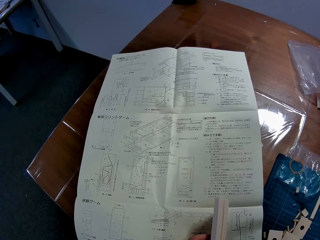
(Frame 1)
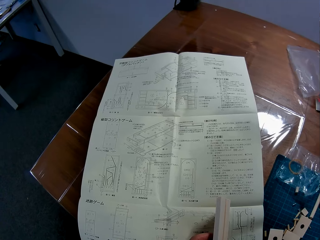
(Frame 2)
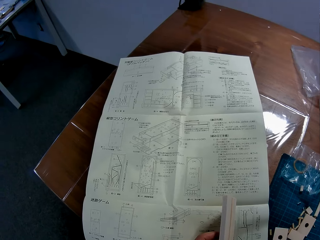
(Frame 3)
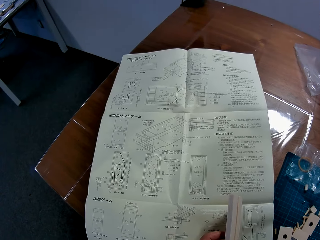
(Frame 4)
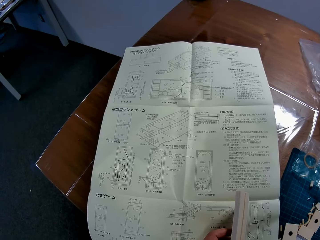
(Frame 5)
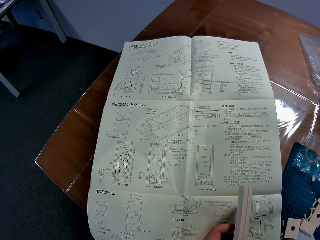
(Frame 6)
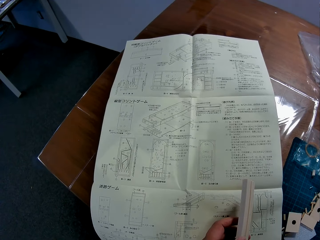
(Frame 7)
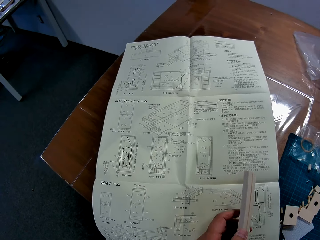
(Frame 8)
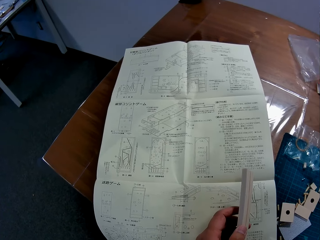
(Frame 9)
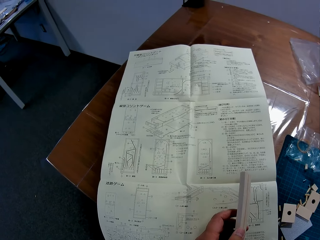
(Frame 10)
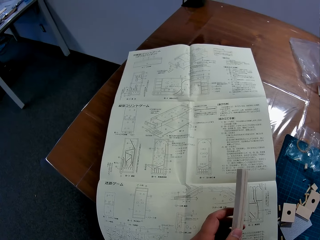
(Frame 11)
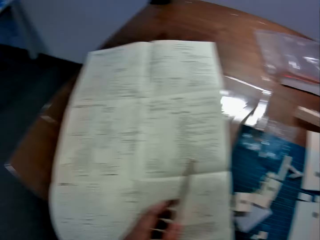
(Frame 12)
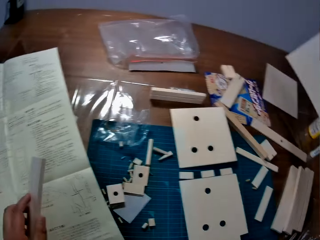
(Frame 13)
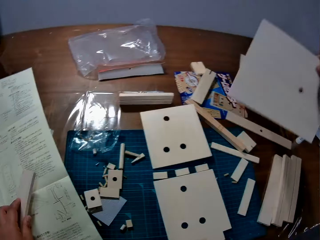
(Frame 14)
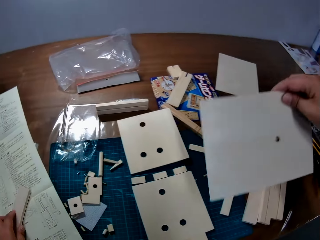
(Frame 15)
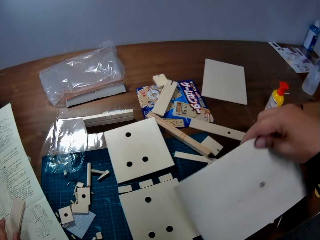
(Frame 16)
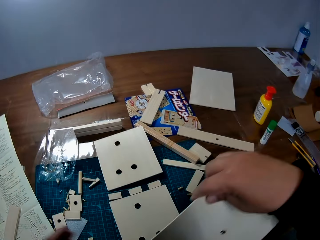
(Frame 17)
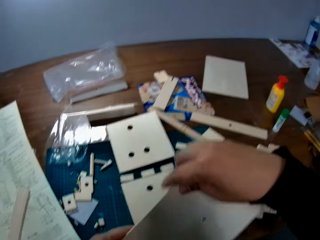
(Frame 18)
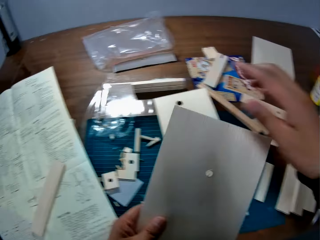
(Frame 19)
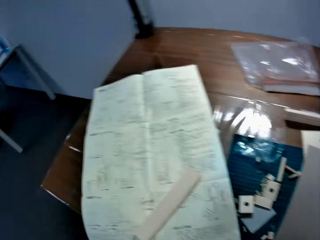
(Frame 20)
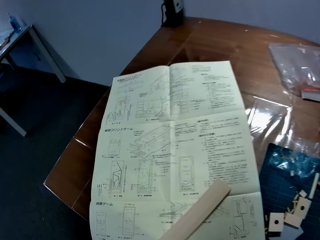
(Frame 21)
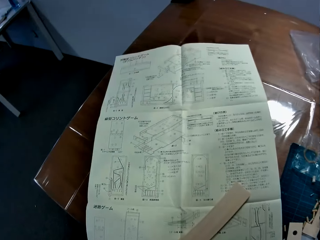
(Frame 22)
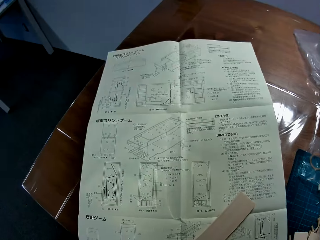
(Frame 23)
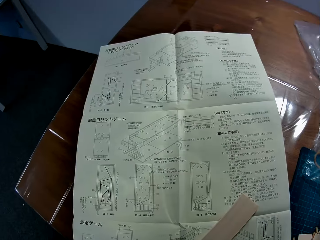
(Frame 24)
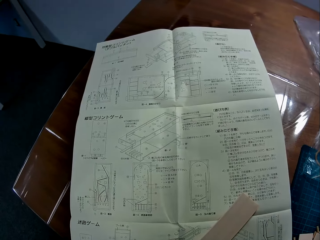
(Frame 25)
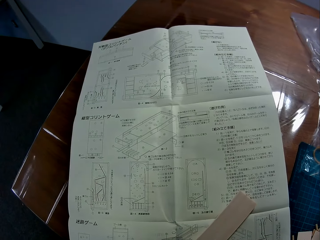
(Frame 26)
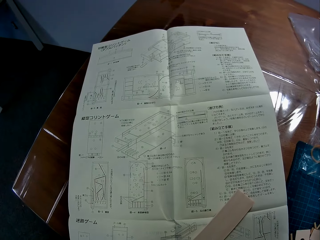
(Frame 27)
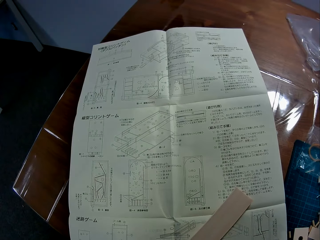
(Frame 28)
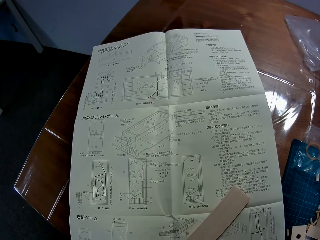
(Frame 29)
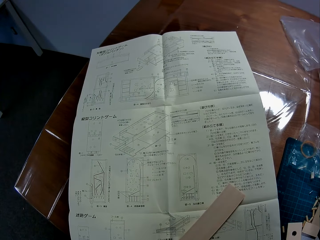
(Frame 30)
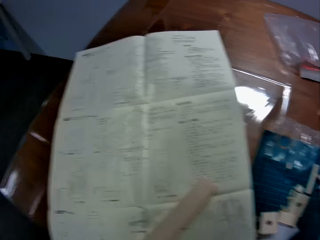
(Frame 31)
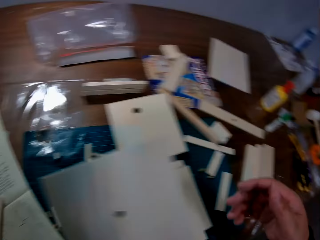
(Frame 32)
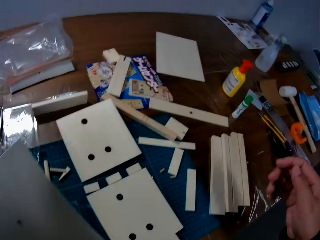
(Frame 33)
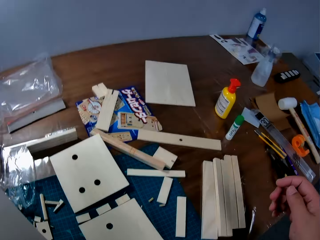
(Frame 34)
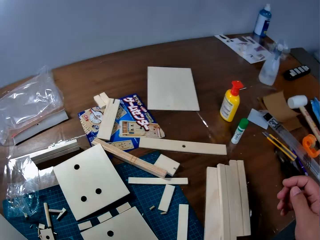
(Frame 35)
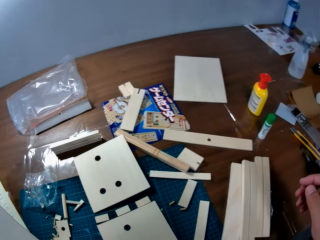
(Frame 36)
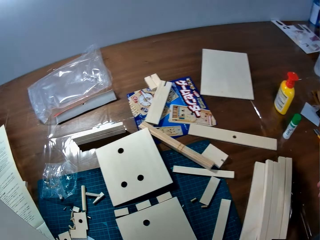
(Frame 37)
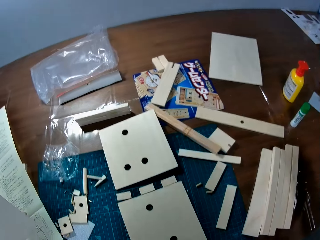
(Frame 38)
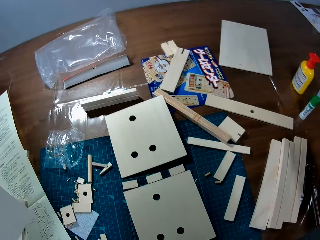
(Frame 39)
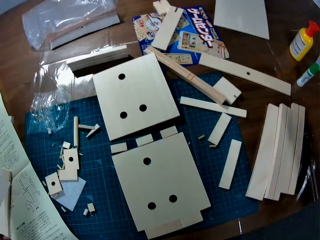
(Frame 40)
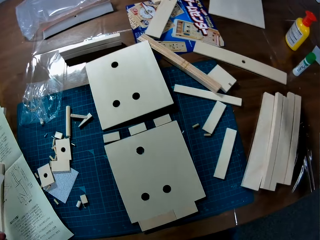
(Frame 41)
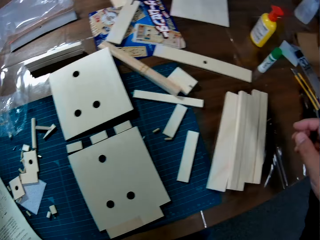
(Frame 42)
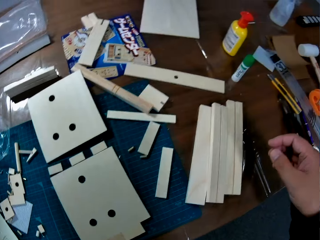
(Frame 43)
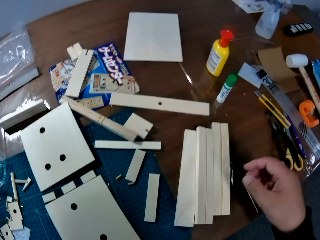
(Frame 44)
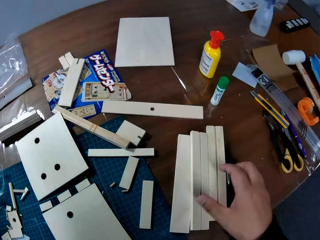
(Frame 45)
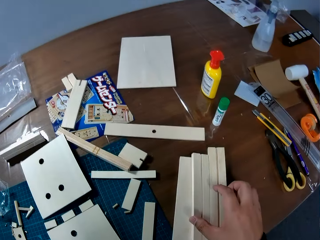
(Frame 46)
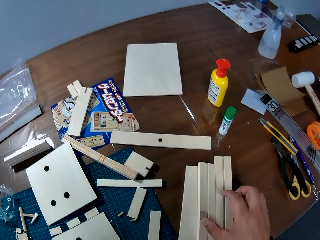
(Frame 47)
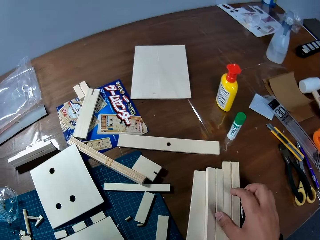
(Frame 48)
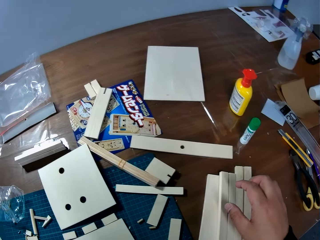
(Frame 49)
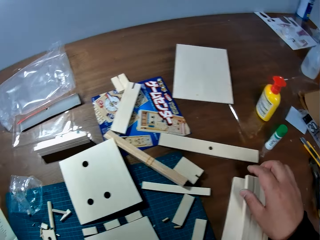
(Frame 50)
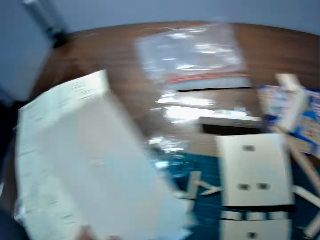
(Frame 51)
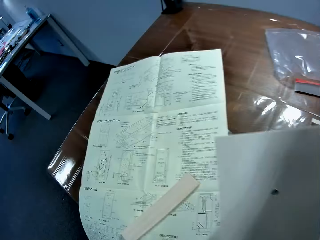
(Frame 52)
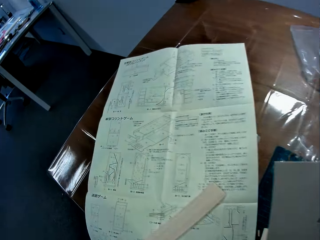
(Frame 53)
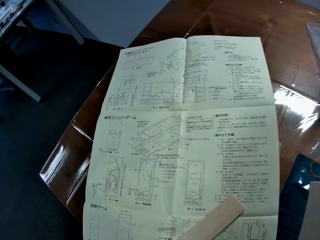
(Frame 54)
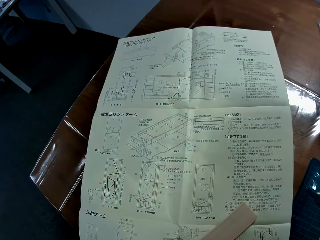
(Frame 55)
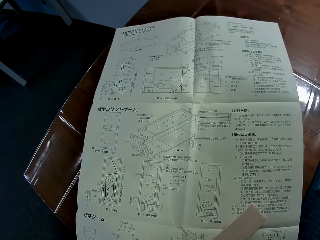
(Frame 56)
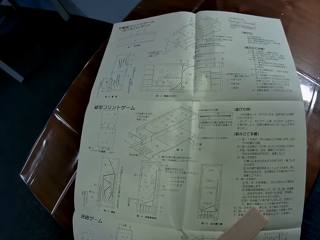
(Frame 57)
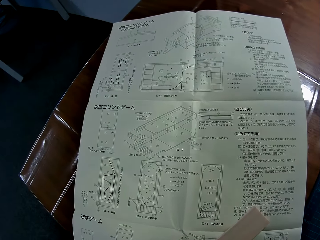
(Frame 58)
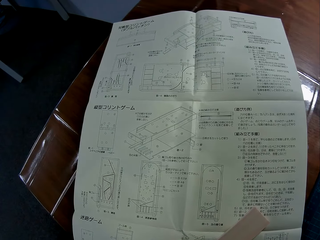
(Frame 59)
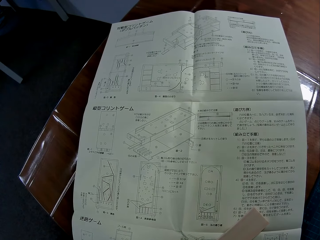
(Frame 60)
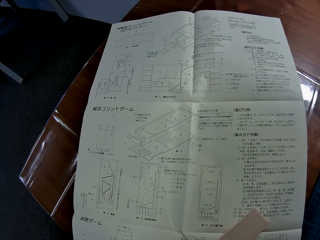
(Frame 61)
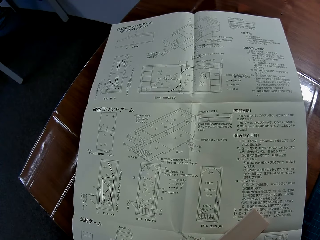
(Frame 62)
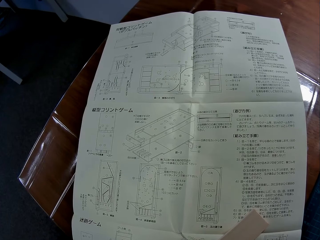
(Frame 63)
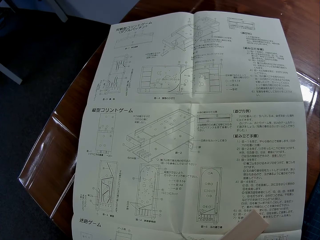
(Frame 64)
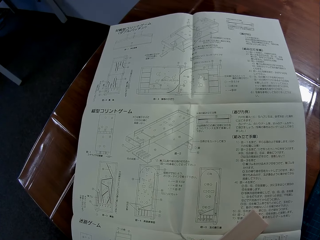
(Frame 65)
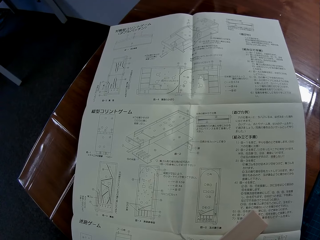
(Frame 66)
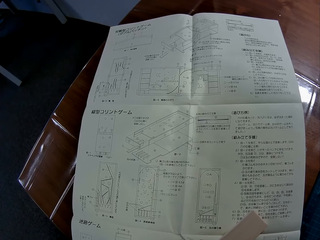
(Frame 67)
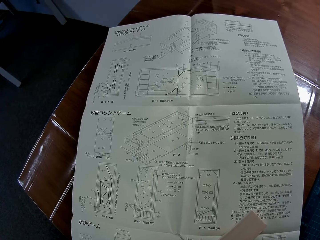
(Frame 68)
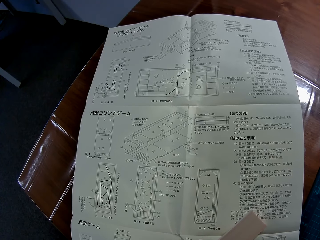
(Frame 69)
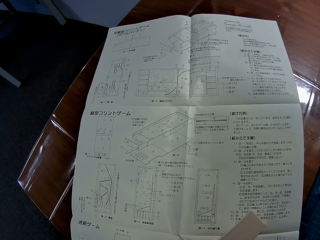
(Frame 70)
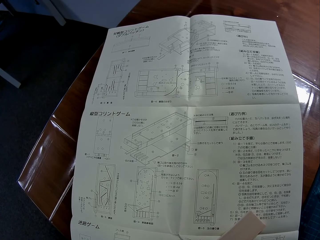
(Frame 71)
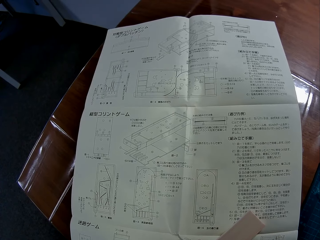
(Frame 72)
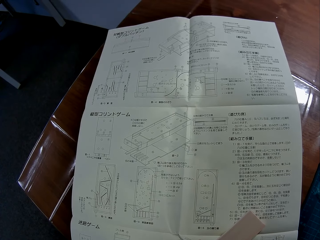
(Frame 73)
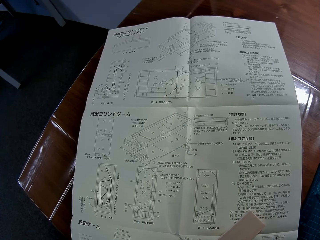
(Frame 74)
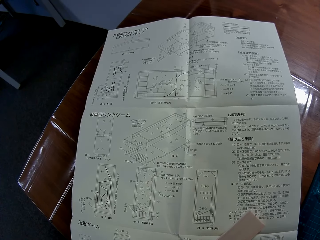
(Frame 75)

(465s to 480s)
The camera wearer holds a wood piece. He picks a wood piece from the table. He places the wood piece on the modelling manual. He passes a wooden slab in his right hand to his left hand. He holds the wood piece. He stares at the blueprint paper on the table. He turns to the right and looks around. He places his right hand on some pieces of wood on the table. He turns to the modelling manual. He stares at the blueprint paper on the table.

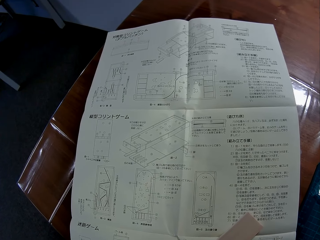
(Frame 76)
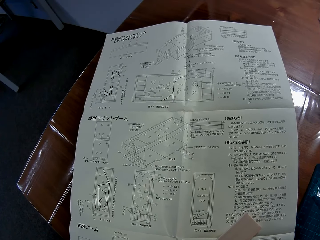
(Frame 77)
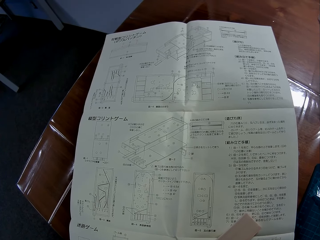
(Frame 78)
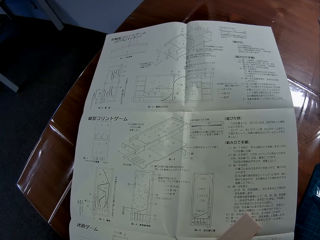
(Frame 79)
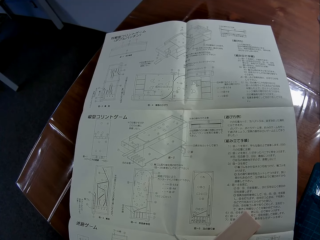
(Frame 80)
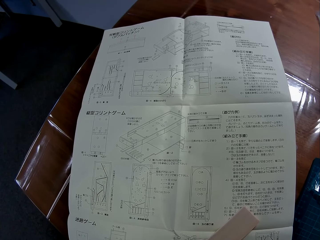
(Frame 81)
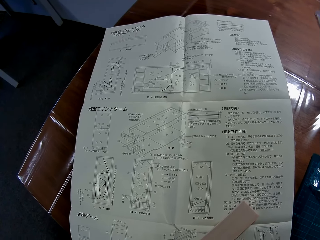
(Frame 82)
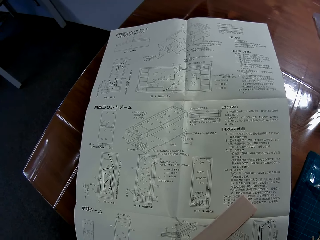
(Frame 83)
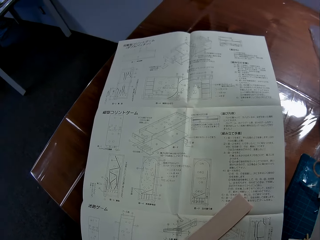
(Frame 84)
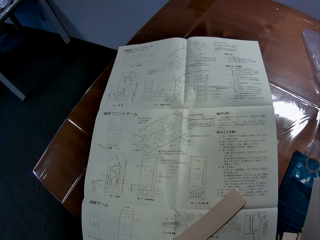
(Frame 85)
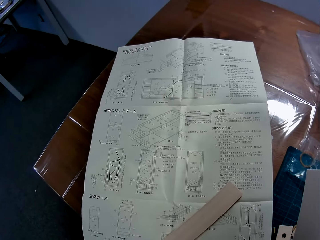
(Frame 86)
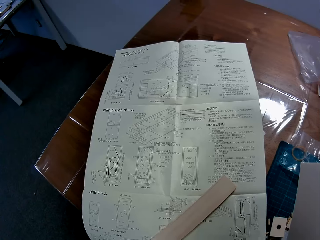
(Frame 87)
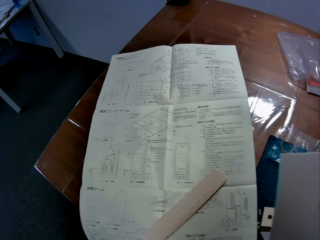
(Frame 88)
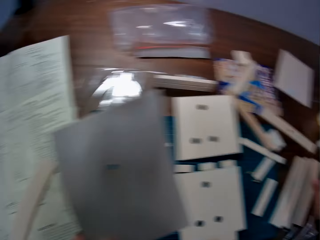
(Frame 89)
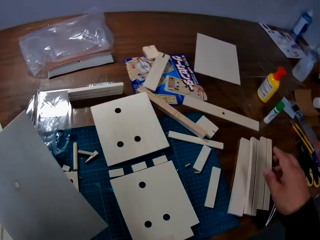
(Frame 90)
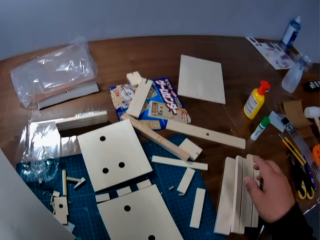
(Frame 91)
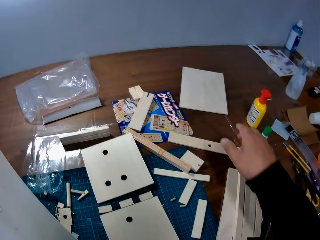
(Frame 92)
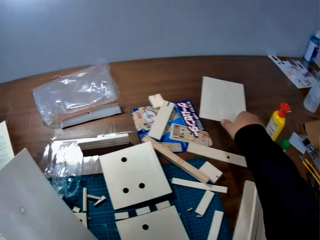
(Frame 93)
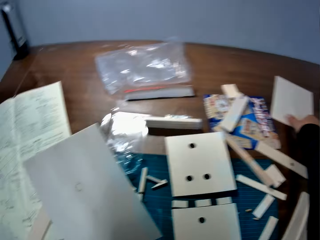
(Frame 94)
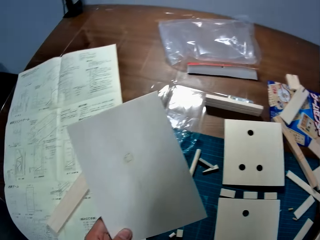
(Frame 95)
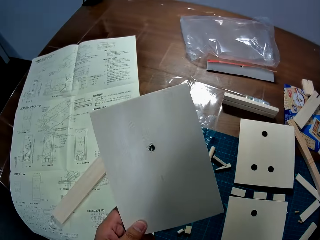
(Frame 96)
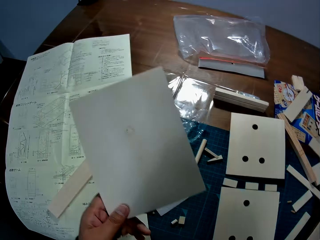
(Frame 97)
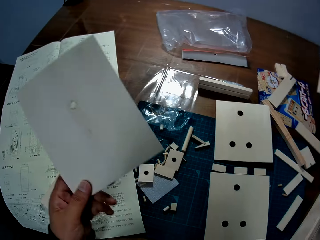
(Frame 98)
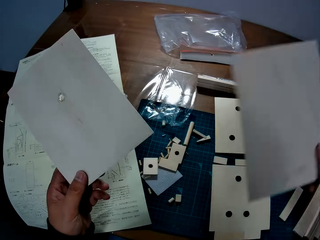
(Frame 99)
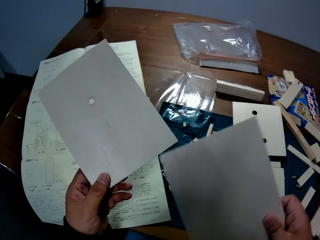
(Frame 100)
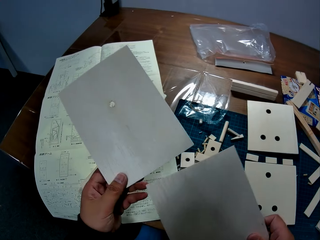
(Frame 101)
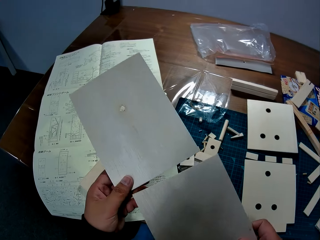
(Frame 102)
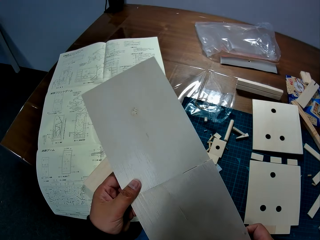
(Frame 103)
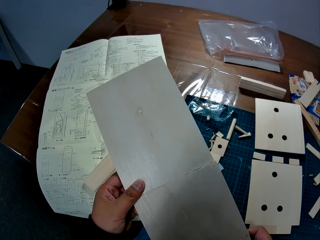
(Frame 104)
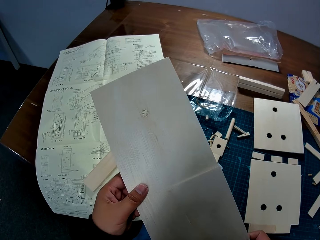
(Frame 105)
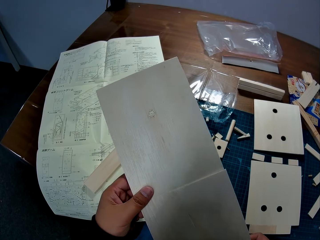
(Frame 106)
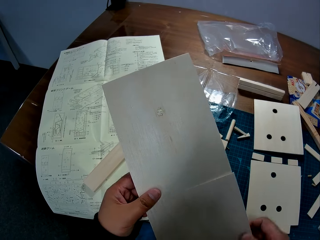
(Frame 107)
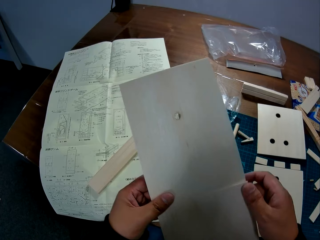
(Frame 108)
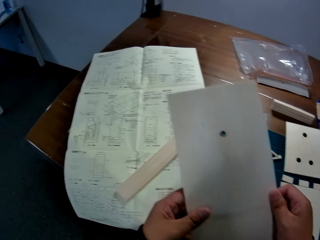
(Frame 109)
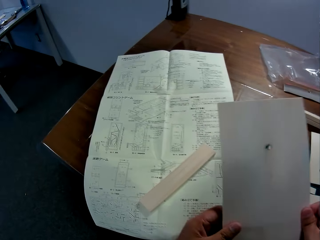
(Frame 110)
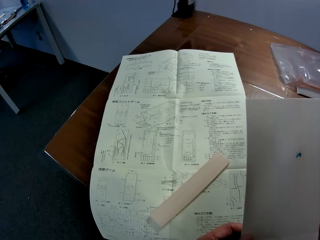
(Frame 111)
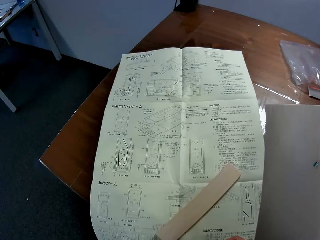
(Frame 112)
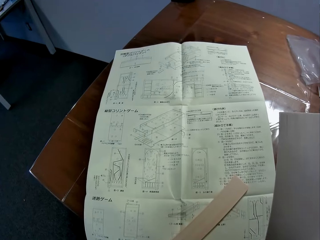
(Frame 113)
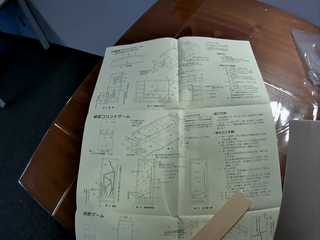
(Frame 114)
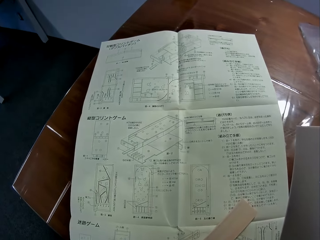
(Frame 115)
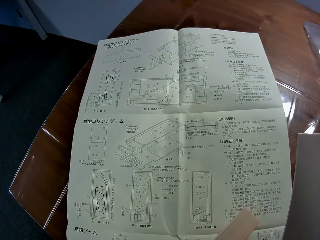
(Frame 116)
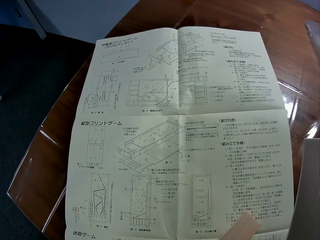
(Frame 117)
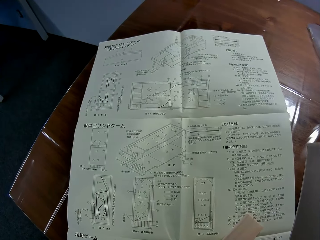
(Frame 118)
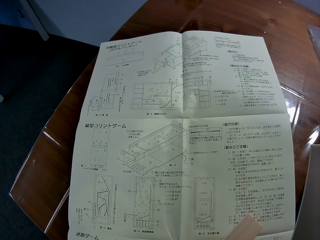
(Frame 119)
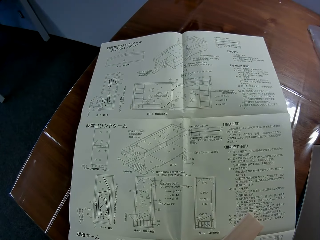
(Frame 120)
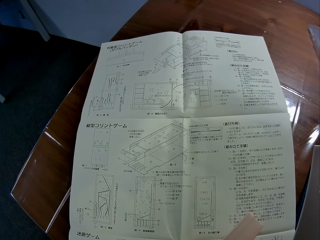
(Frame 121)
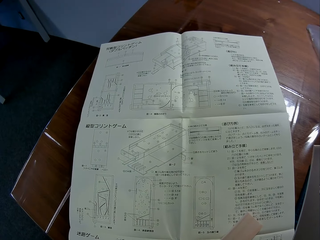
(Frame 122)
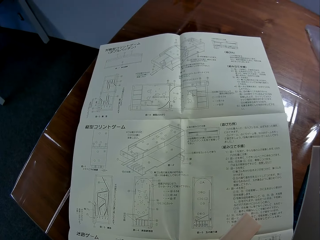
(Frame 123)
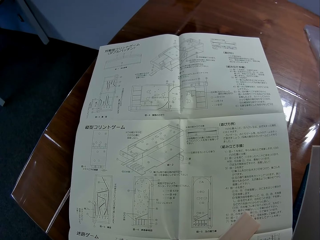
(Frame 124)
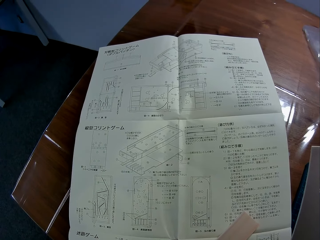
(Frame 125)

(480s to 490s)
The camera wearer turns to the right. He touches a wooden slab on the table with his right hand. He picks the wood piece from the table. He attaches the wooden slab in his right hand to the wooden slab in his left hand. He stares at the blueprint paper on the table.
